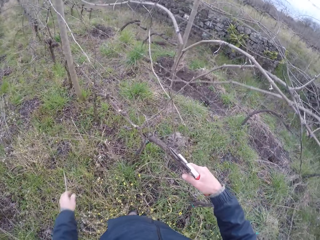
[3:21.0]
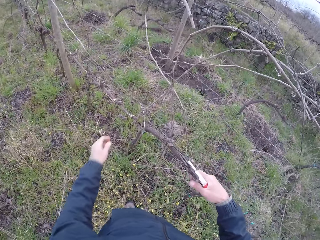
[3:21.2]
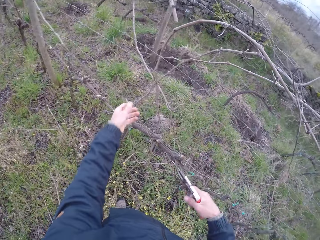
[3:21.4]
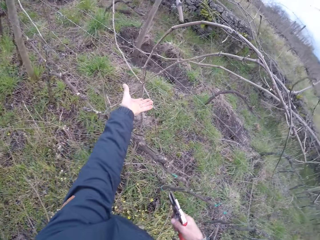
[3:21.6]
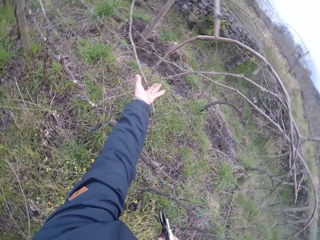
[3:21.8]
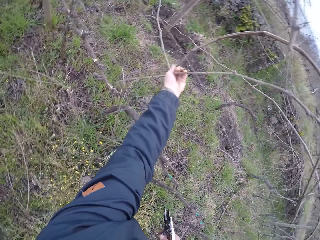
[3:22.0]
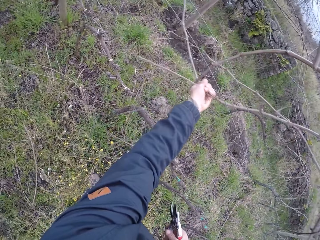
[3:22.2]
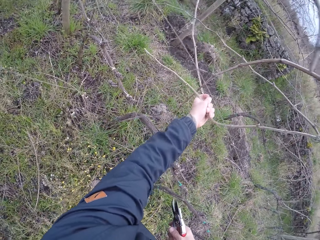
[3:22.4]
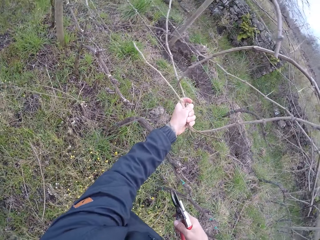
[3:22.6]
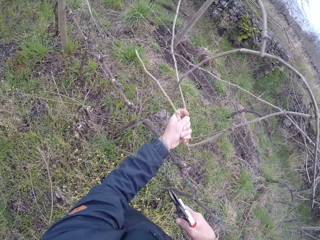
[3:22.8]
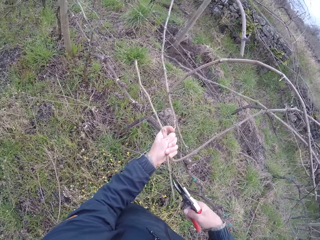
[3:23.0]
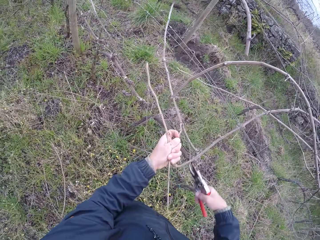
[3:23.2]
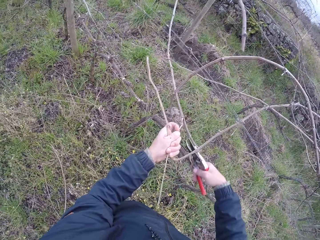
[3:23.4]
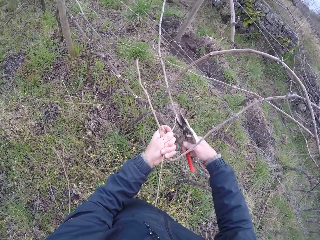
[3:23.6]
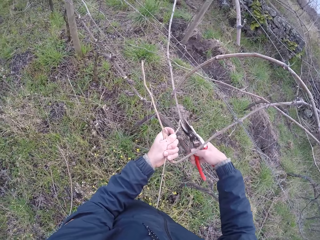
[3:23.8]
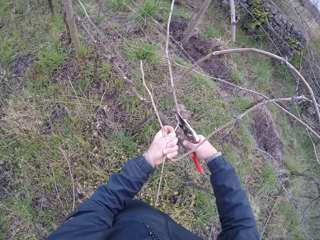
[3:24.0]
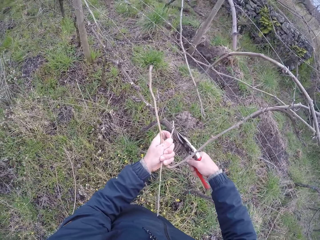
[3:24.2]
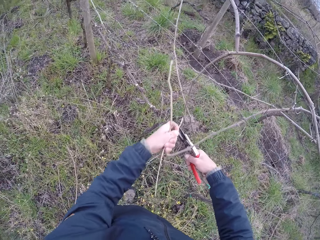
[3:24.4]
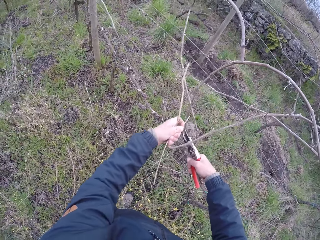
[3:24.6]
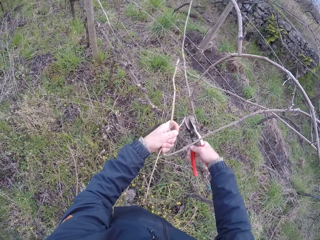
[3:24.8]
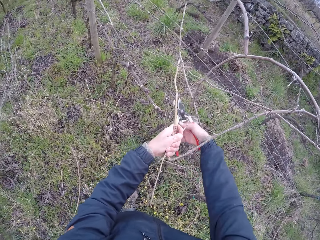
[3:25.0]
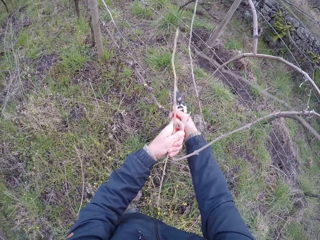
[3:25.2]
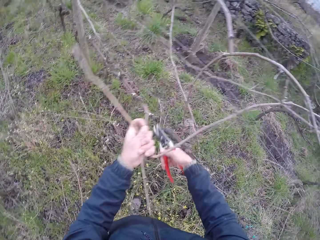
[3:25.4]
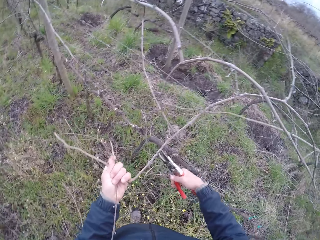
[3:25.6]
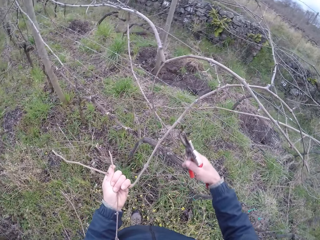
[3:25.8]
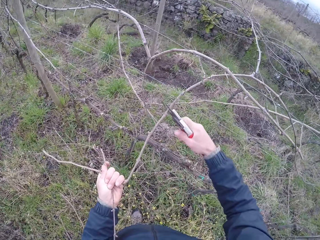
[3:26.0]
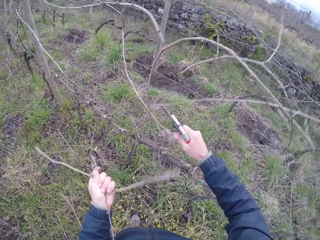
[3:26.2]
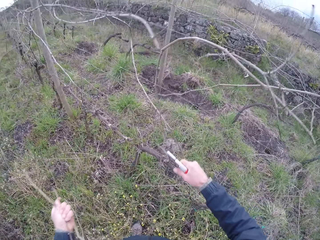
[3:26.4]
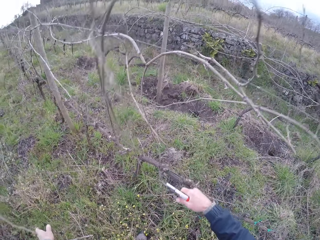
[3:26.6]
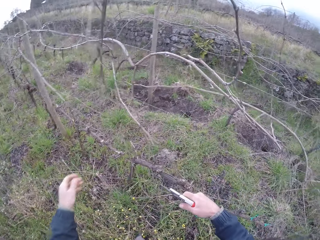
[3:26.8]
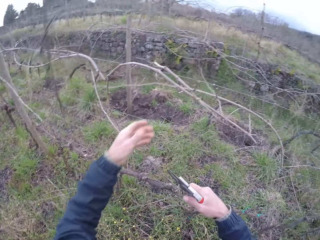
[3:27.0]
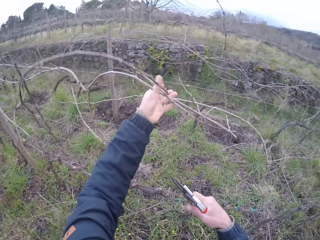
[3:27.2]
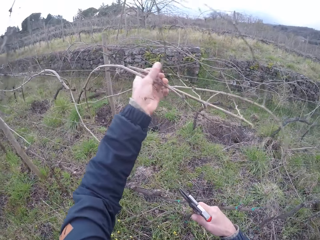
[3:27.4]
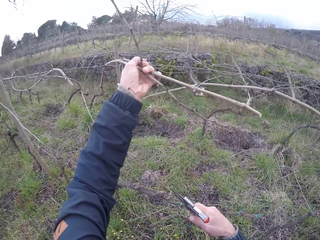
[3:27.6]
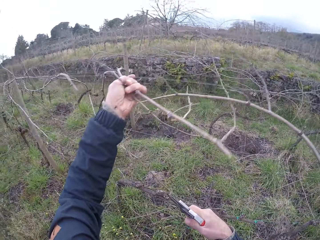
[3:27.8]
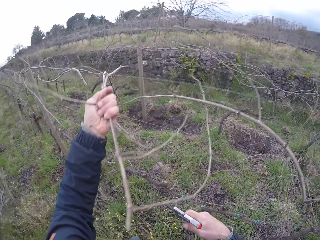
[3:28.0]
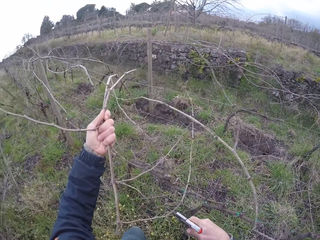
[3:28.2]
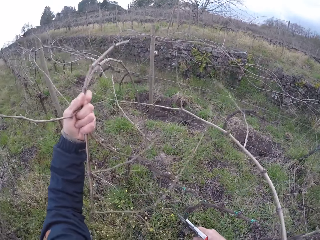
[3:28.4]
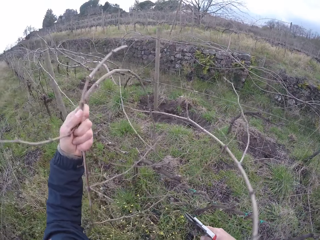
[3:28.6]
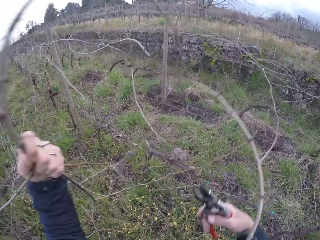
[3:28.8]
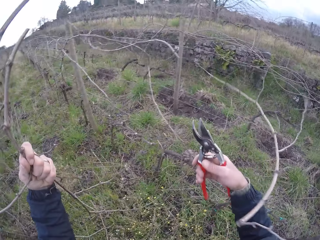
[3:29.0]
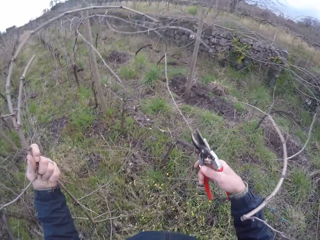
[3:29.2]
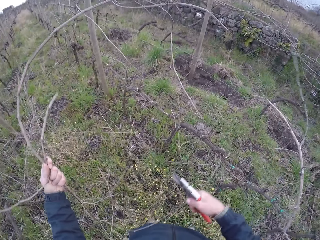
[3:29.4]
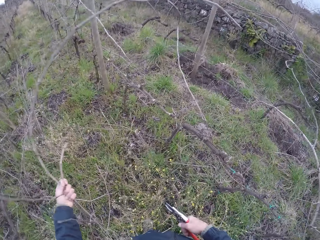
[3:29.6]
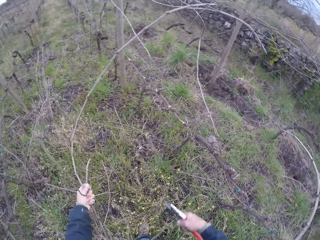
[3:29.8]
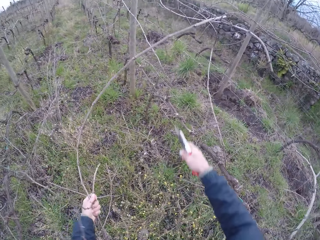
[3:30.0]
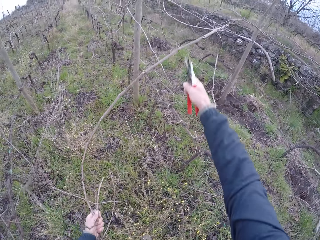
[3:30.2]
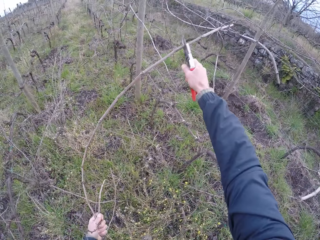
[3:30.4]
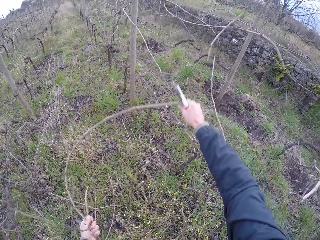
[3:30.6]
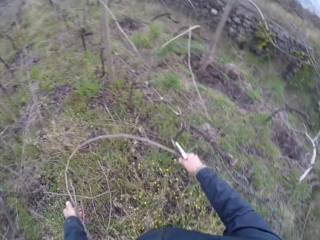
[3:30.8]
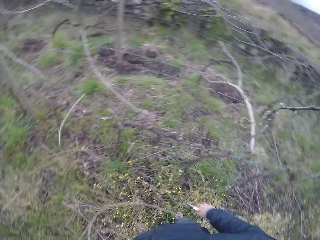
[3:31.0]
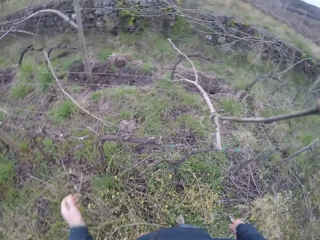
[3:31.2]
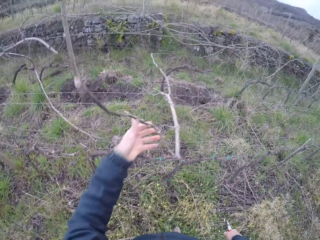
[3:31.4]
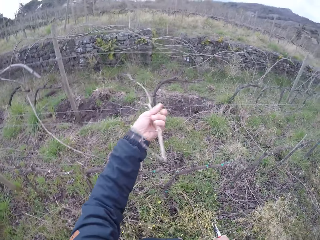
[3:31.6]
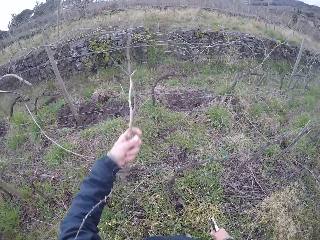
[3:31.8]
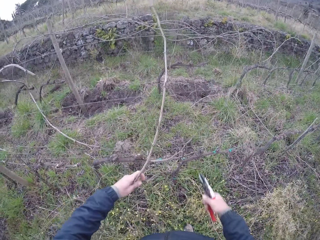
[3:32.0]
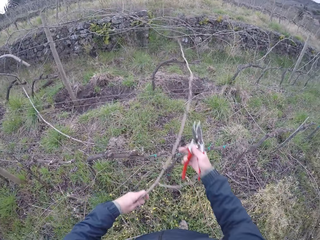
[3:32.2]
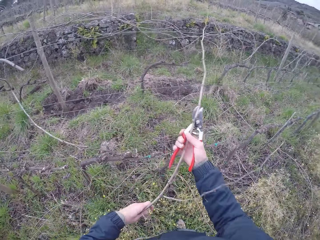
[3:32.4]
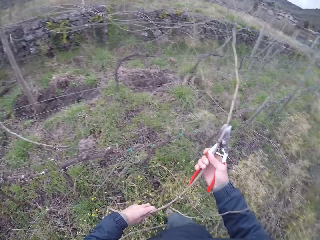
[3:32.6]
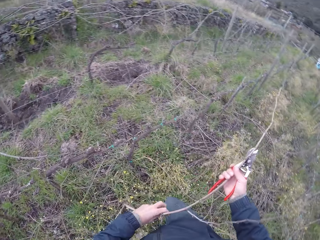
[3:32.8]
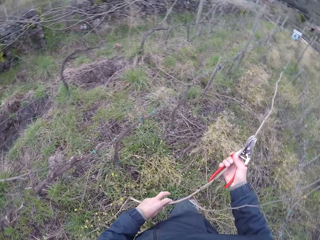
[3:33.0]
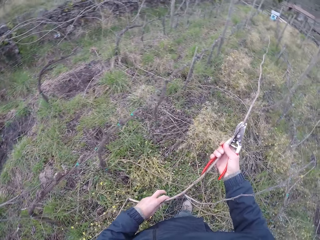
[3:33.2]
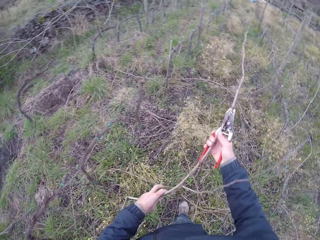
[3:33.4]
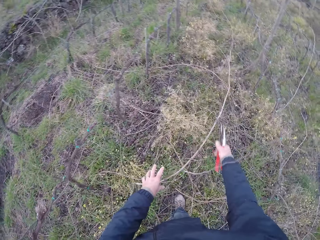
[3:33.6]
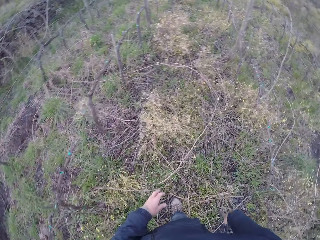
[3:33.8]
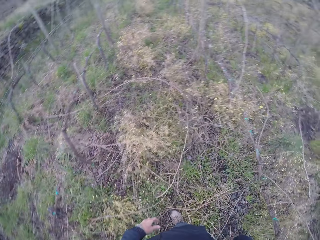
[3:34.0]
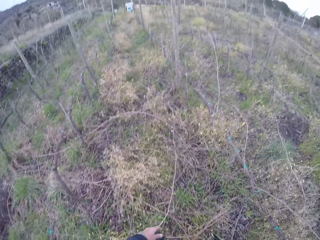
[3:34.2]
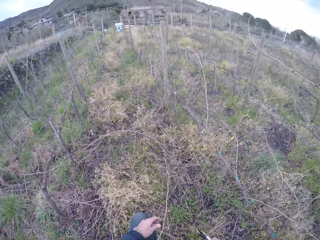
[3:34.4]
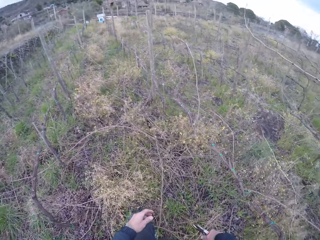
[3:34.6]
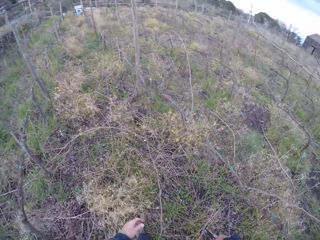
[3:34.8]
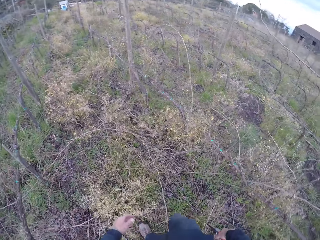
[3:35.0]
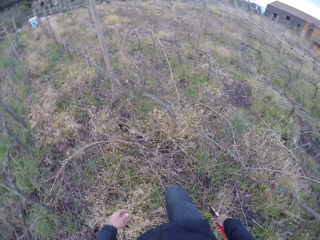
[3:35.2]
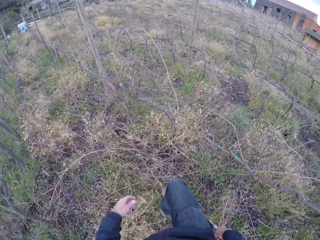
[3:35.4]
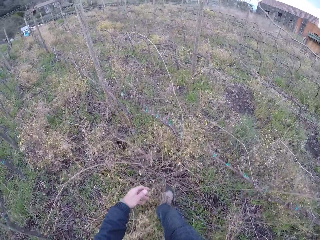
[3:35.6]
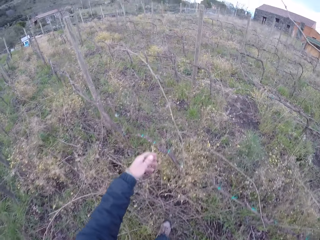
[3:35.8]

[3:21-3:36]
The camera wearer cuts the wood with the secateurs. He drops the wood on the ground. He pulls some twigs on the wire fence with his left hand. He cuts the twig with the secateurs in his right hand. He drops the wood on the ground. He pulls a twig from the wire fence with his left hand. He cuts the twig with the secateurs in his right hand. He drops the wood on the ground. He pulls a twig from the wire fence with his left hand. He holds the twigs with both hands. He drops the wood on the ground.

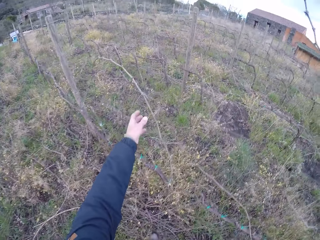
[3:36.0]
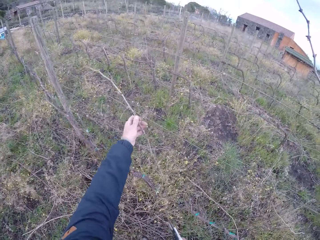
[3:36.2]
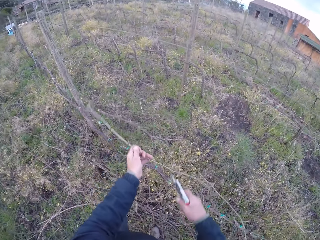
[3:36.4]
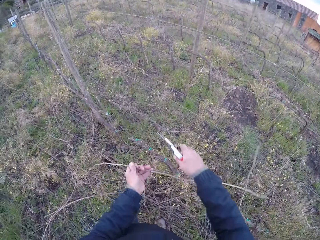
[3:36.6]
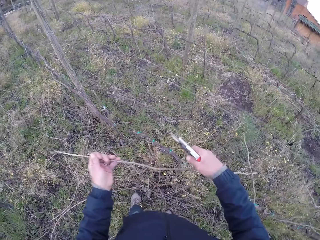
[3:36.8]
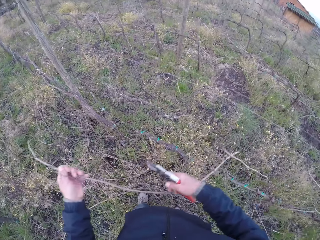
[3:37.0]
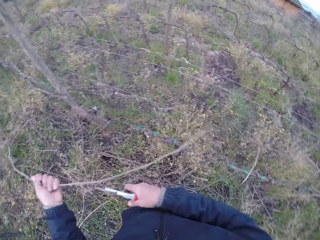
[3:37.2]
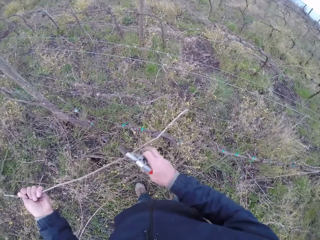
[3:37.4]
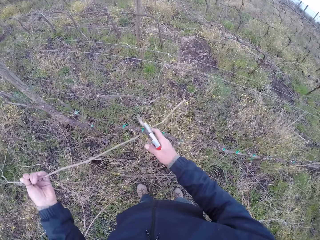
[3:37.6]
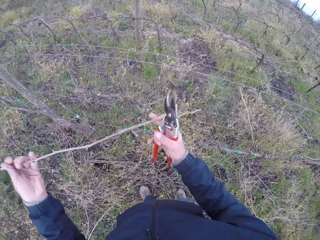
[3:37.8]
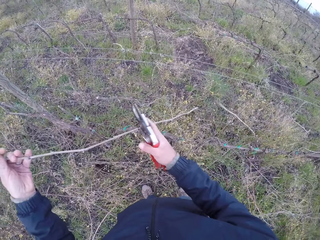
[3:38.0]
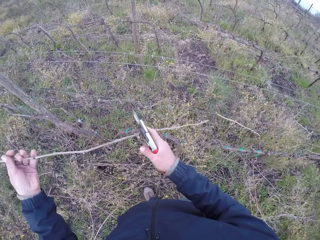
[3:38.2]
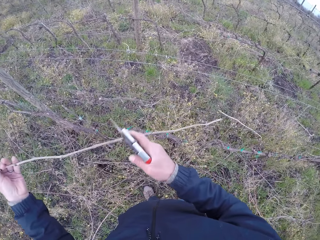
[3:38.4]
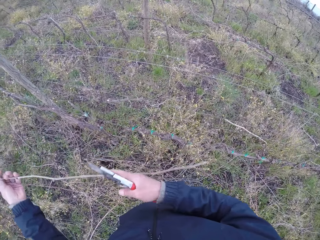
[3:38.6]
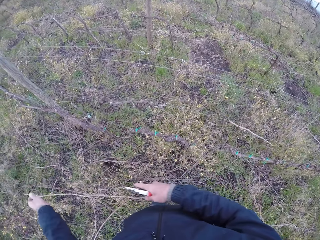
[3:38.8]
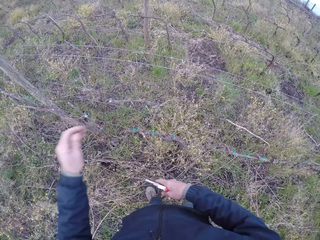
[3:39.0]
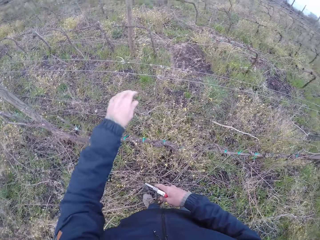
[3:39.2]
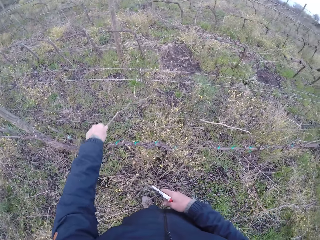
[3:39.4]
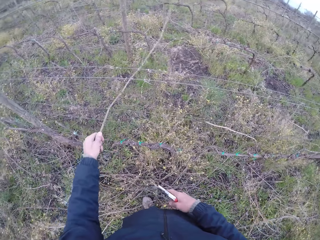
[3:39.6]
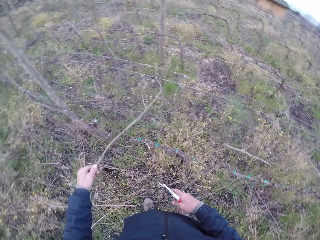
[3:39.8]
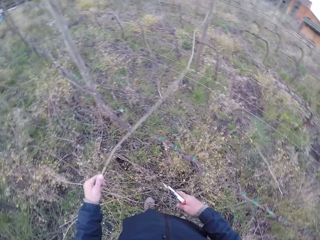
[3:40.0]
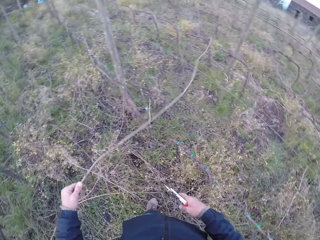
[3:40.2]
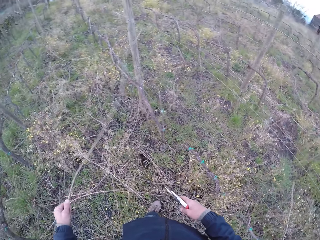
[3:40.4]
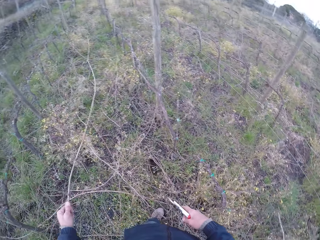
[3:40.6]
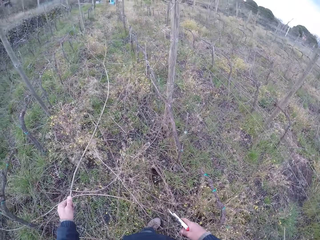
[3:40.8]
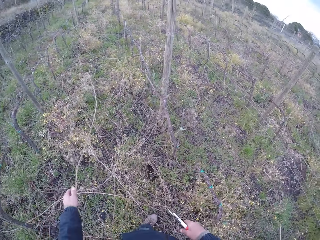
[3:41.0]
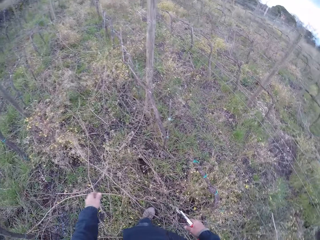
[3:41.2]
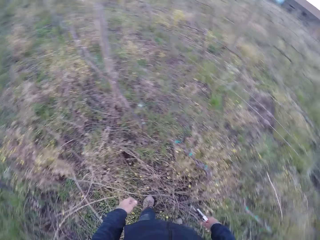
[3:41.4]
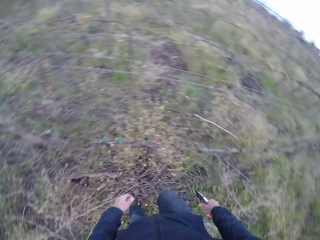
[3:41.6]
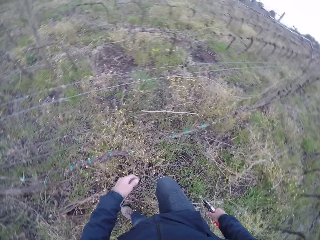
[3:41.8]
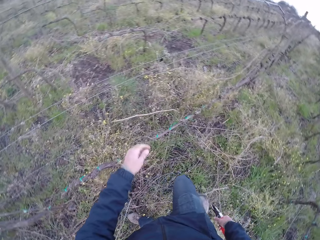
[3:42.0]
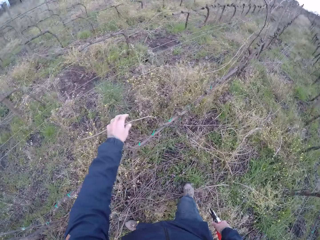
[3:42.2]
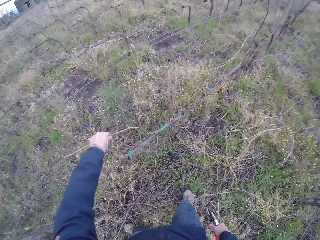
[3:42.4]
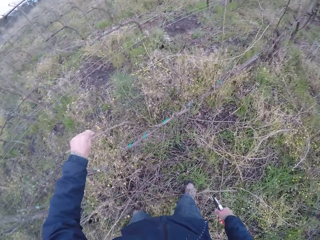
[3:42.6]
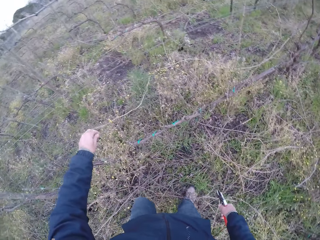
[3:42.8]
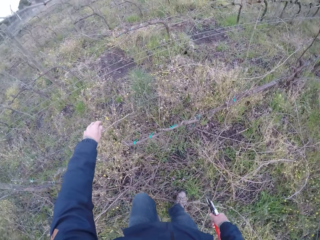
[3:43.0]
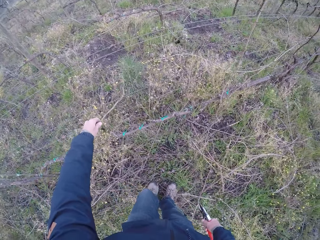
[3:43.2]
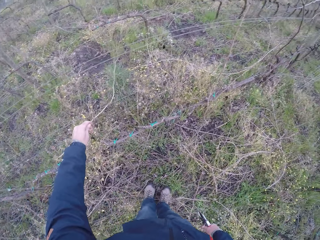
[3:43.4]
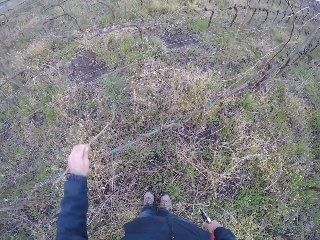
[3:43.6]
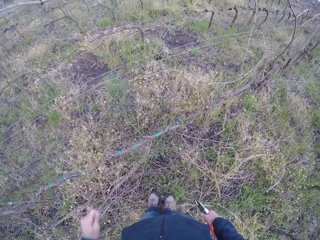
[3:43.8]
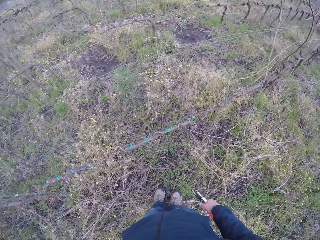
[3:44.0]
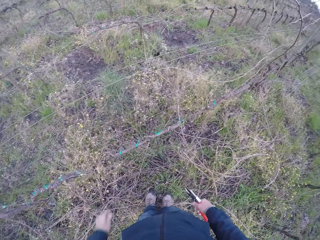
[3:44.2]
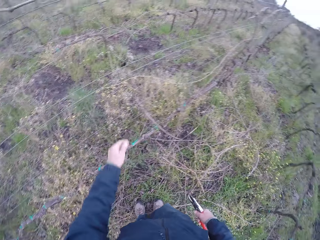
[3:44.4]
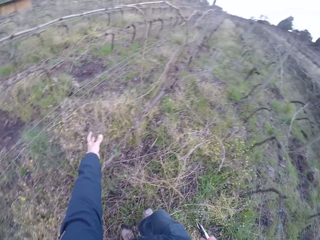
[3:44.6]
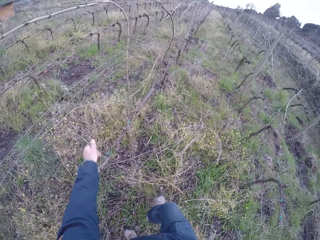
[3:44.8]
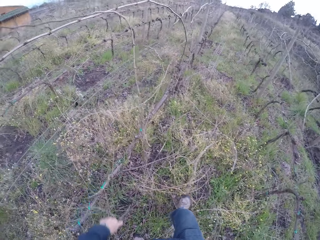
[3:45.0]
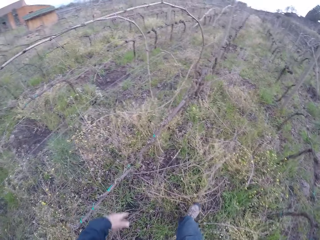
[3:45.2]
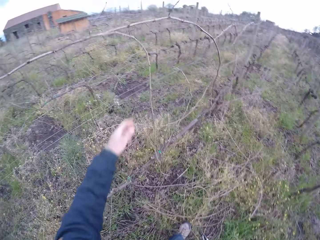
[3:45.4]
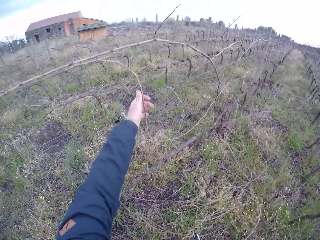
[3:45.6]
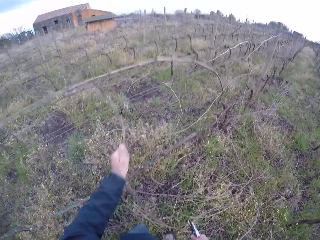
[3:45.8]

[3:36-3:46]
The camera wearer removes some twigs from the wire fence with his left hand. He drops the wood on the ground. He pulls the wood. He drops the wood on the ground. He pulls the wood. He drops the wood on the ground.
